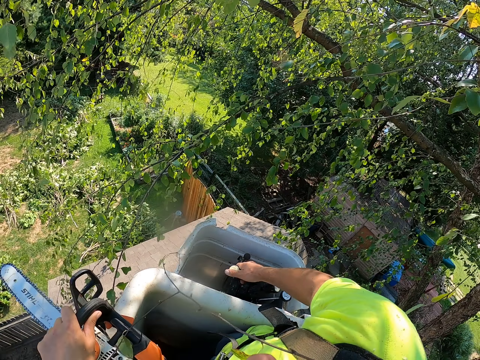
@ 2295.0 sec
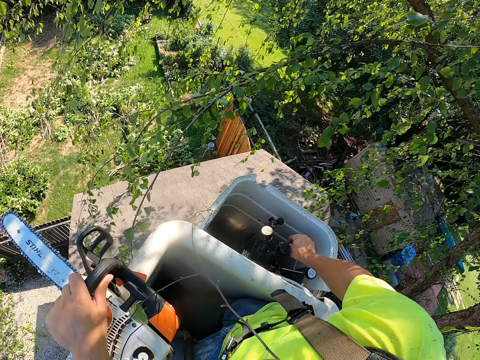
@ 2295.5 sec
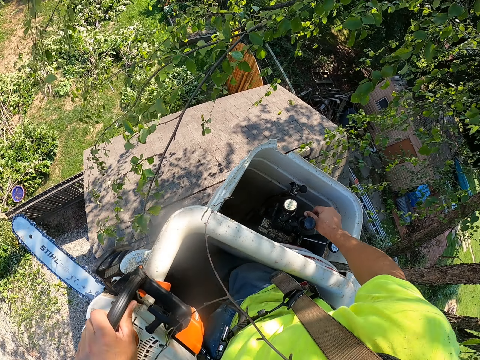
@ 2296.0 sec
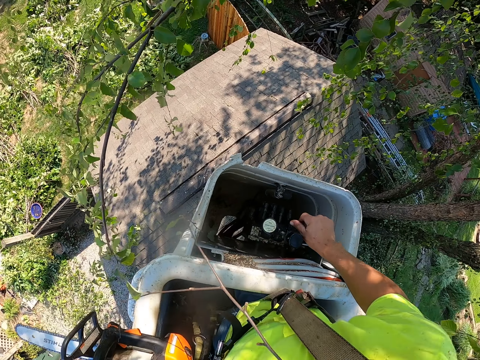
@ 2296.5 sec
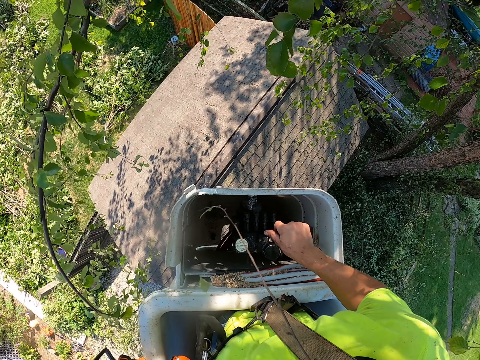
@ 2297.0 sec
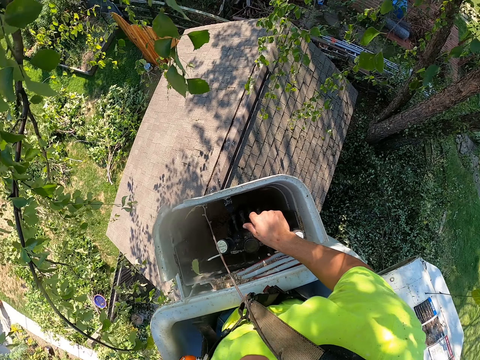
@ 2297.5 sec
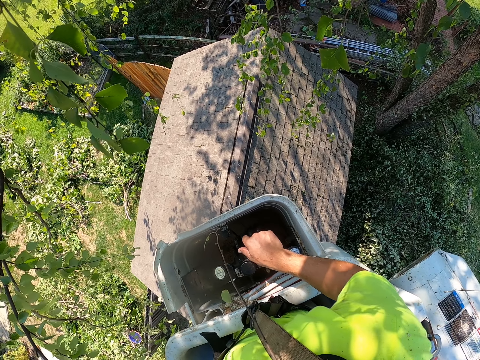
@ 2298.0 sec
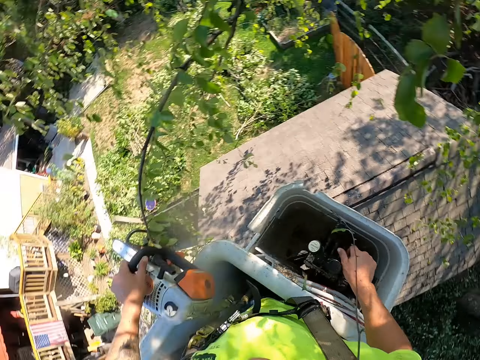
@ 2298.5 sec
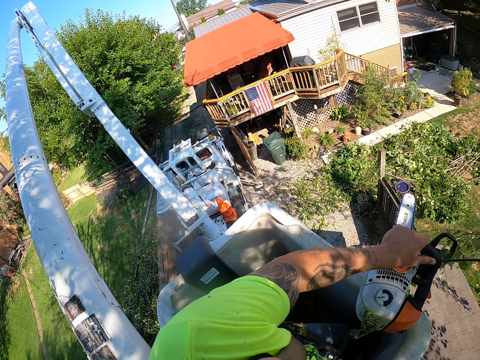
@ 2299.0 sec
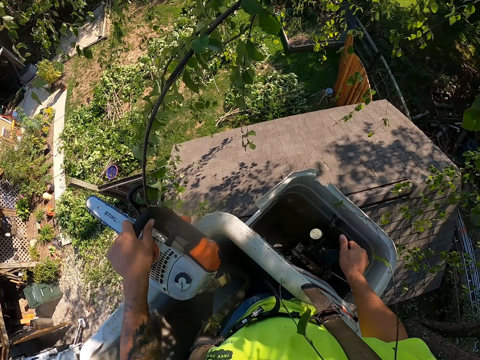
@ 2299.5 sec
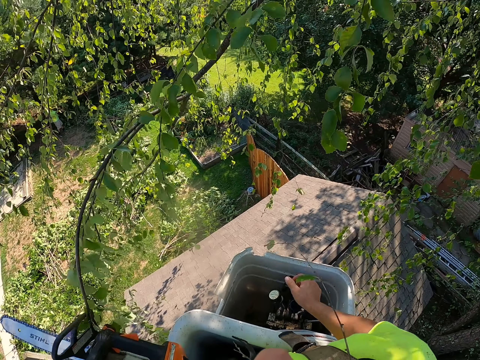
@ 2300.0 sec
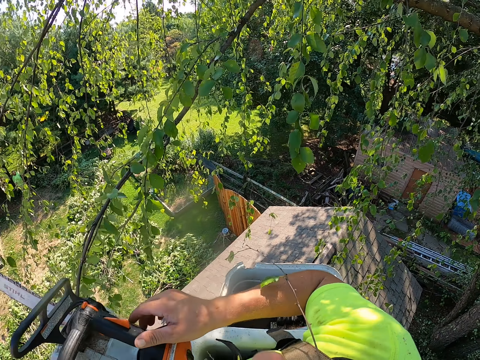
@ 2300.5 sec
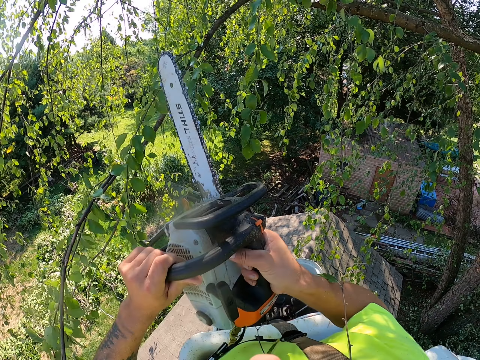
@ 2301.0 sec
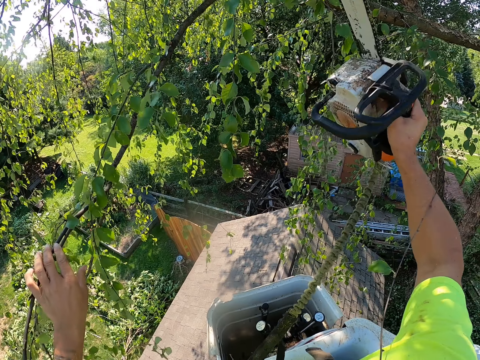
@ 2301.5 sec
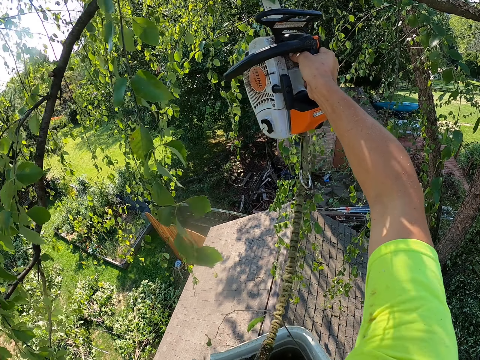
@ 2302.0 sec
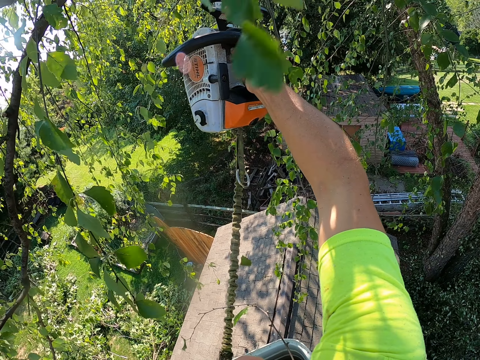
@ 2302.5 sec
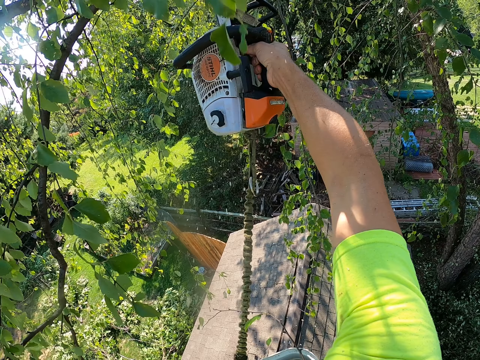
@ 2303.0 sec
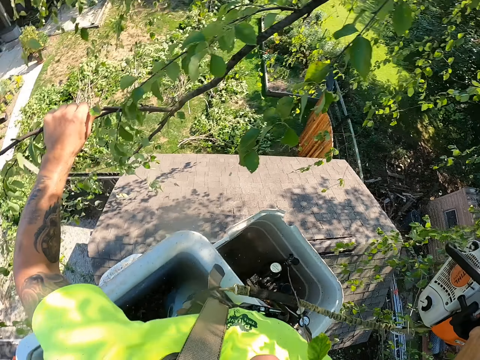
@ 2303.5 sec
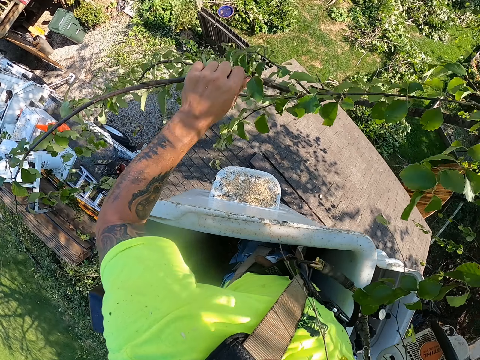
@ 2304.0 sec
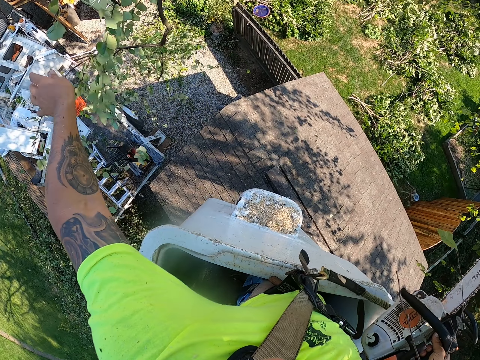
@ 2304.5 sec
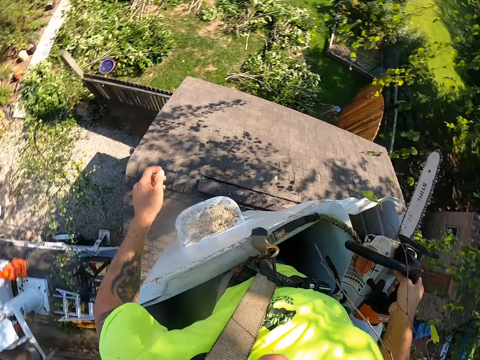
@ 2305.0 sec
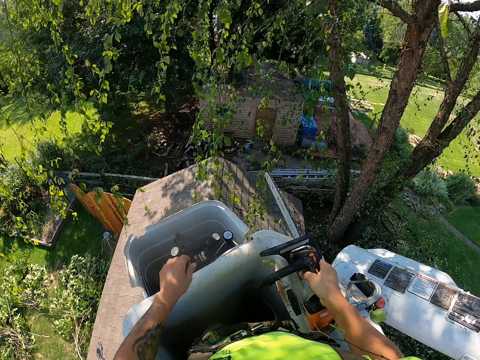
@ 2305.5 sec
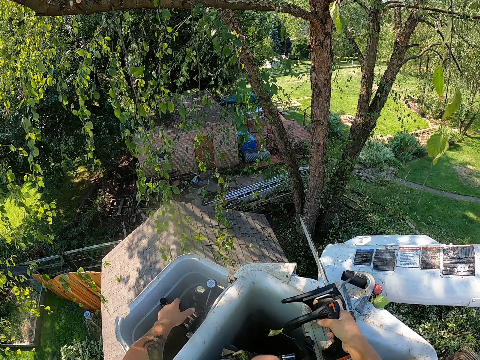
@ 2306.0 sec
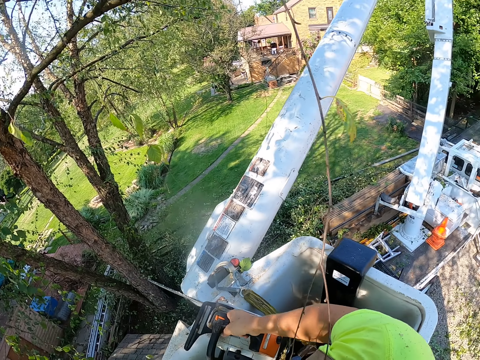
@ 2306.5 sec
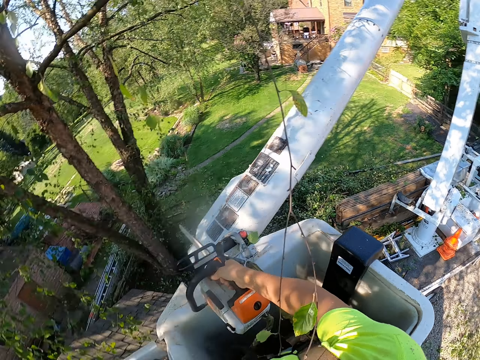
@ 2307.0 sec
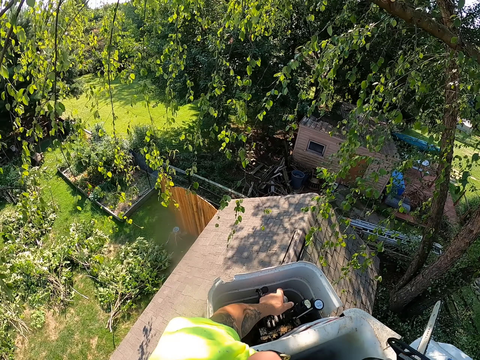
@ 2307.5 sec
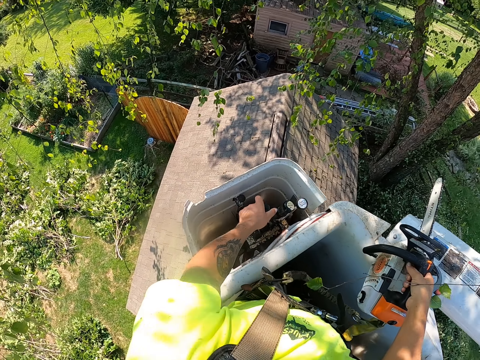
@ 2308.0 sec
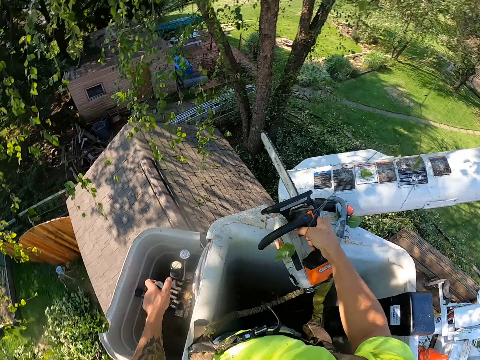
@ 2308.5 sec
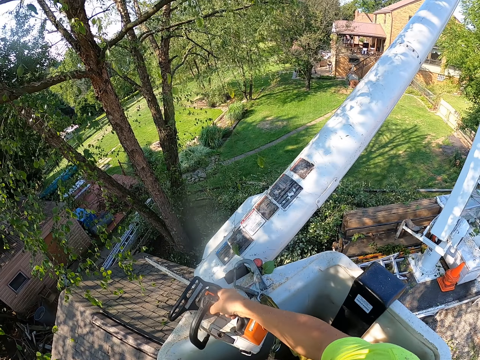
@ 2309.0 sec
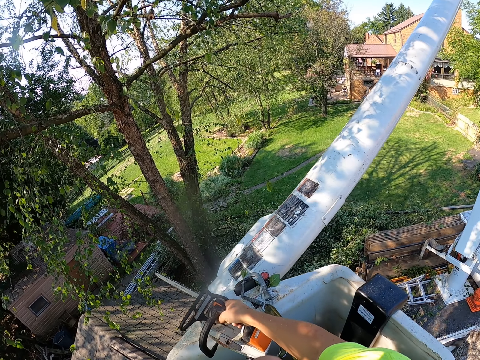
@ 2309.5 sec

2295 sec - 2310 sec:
The camera wearer passes the chainsaw from his left hand to his right hand. He touches a branch with his left hand. He cuts the branch from the tree with the chainsaw with his right hand. He throws the branch on the floor with his left hand. He operates the boom lift lever with his left hand.

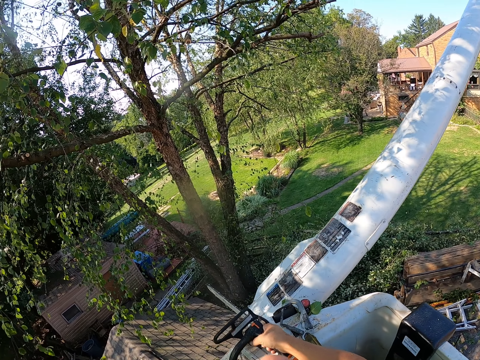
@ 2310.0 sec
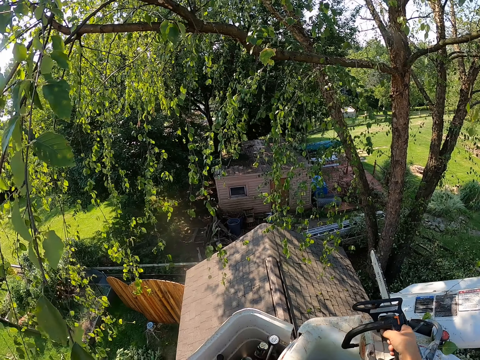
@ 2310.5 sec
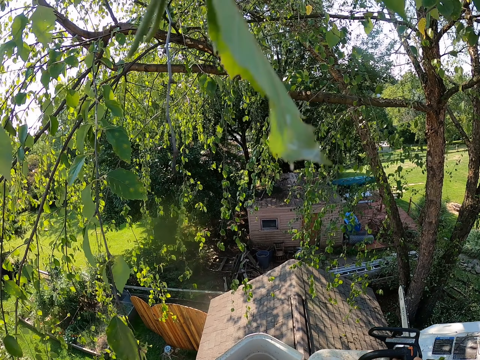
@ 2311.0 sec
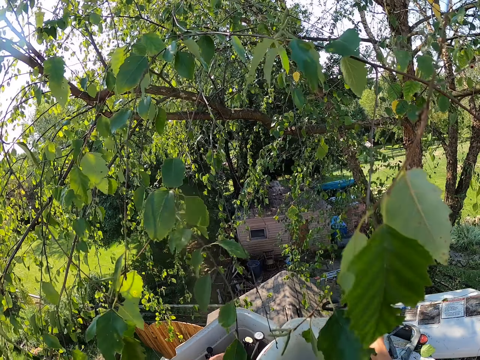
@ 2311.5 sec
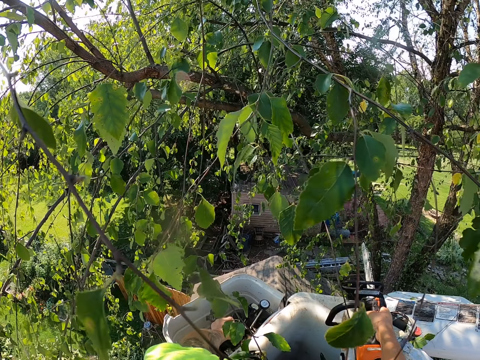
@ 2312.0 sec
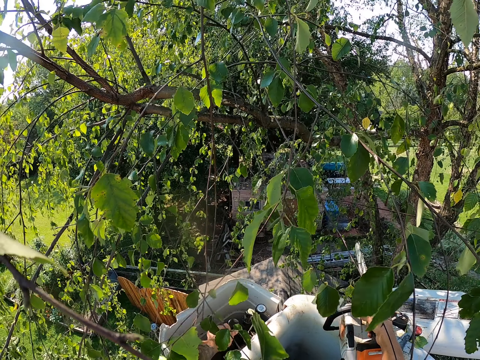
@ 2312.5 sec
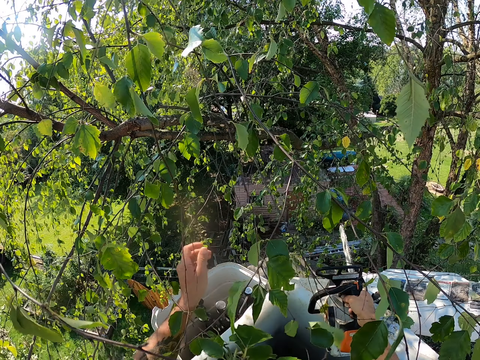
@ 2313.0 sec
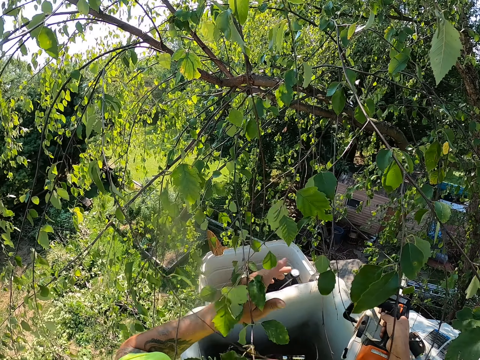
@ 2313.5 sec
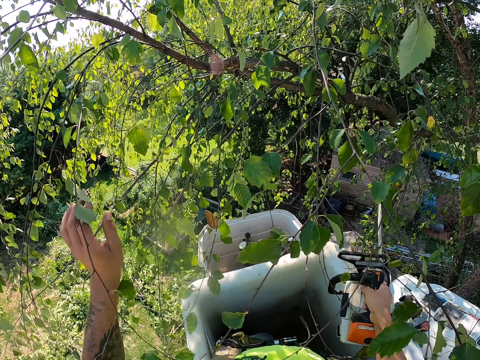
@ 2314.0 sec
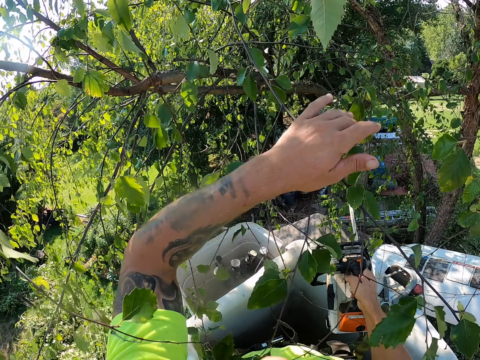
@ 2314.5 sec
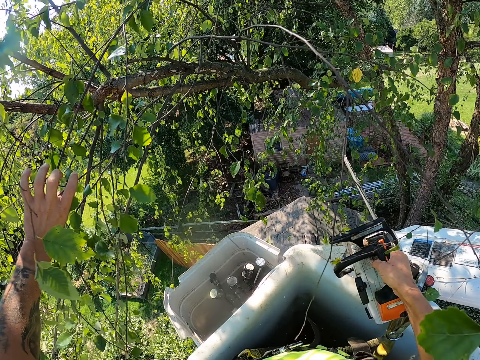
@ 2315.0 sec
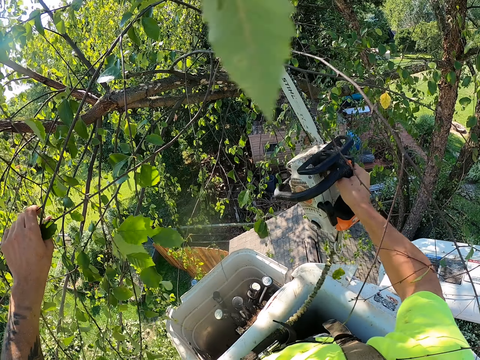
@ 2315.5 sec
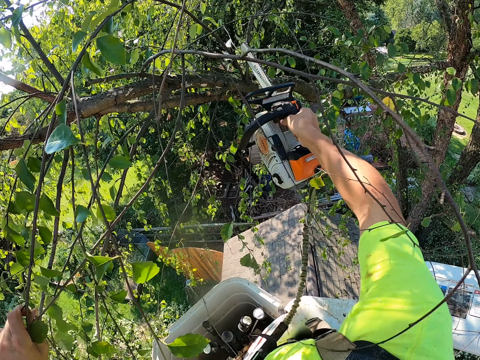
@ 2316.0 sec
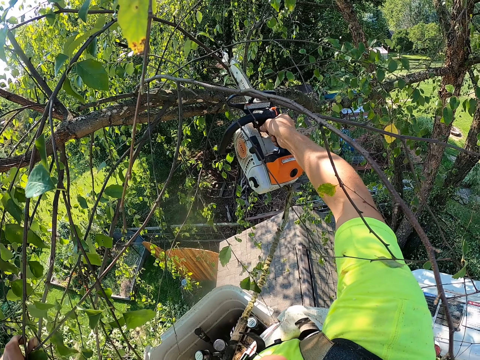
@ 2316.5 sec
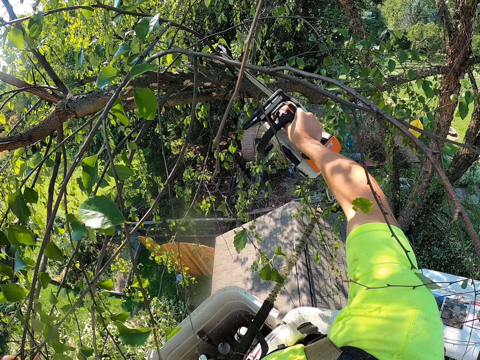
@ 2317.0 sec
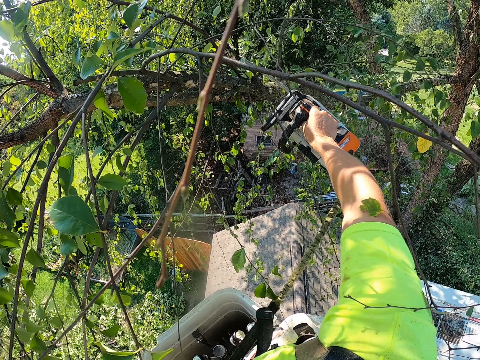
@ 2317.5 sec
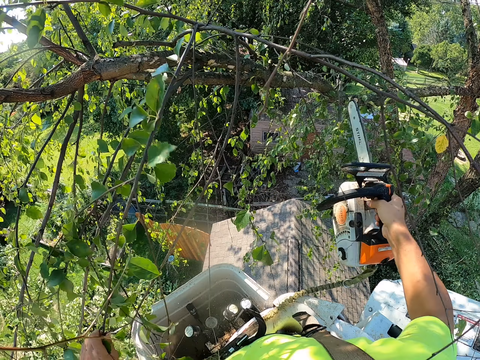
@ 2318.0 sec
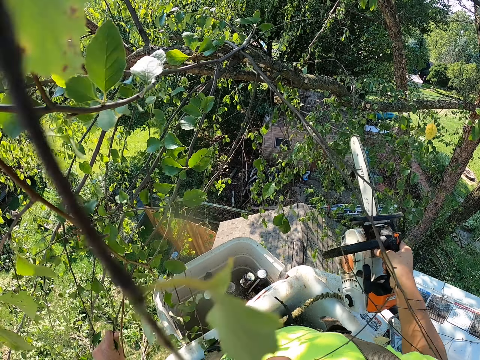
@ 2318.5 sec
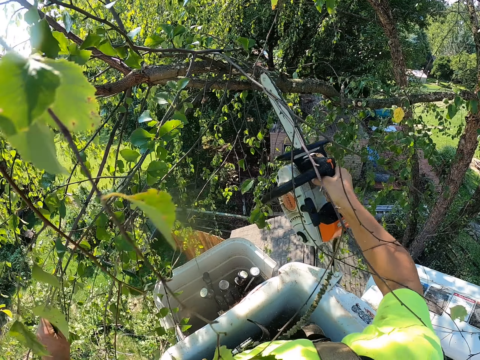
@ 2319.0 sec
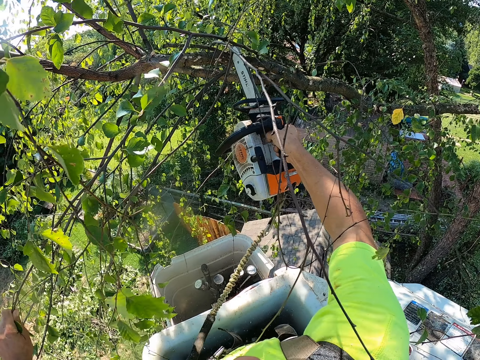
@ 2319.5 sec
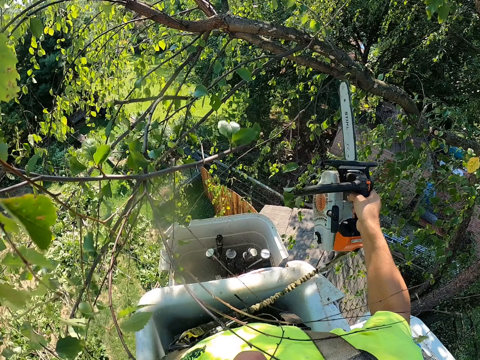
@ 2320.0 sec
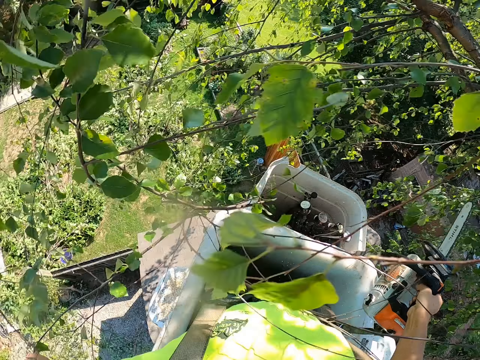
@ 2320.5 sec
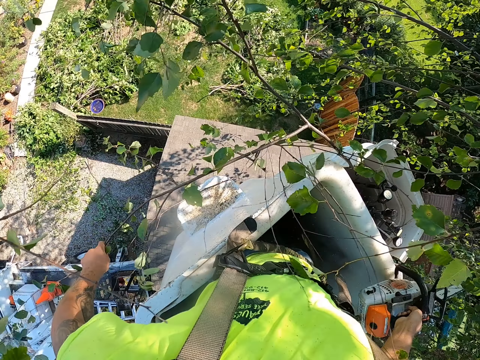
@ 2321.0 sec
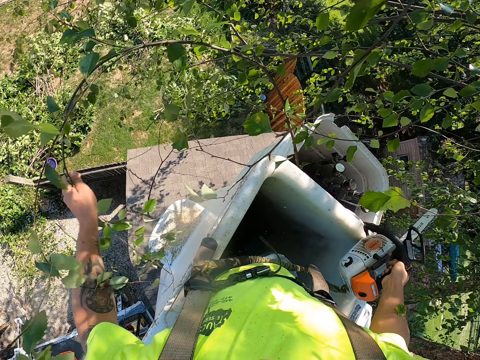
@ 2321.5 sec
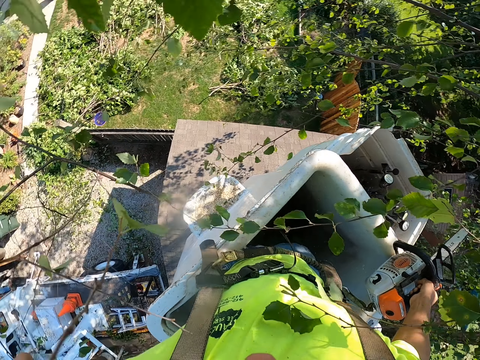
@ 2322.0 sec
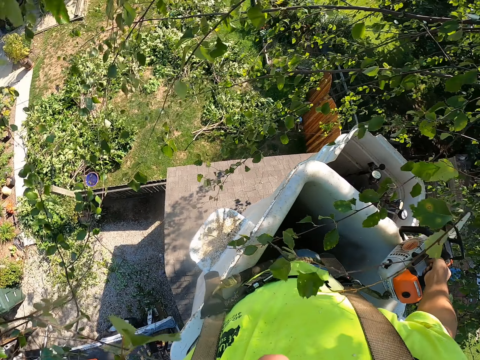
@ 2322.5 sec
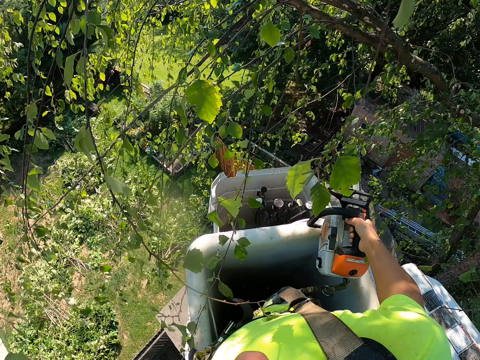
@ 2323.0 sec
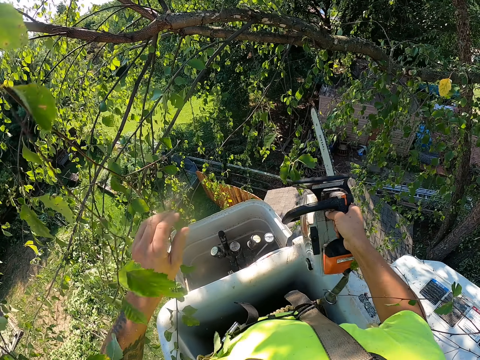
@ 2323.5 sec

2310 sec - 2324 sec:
The camera wearer moves some branches with his left hand. He touches a tree branch. He holds some branches with his left hand. He cuts the branches from the tree with the chainsaw or power saw with his right hand. He cuts the tree with the power saw. He drops the tree branch. He pulls the branches from the tree with his left hand.
